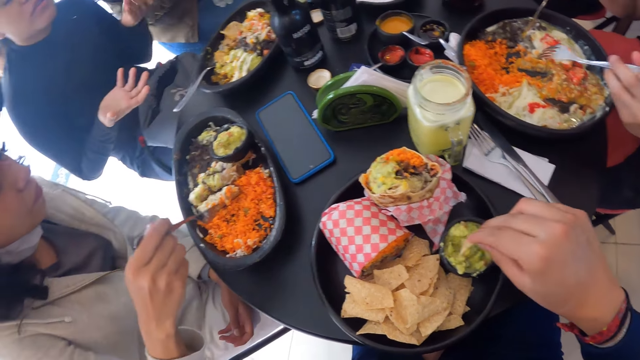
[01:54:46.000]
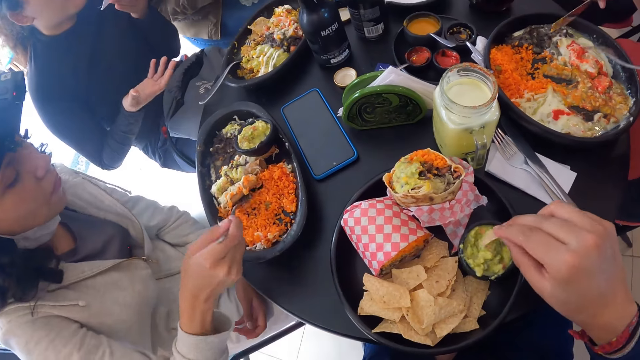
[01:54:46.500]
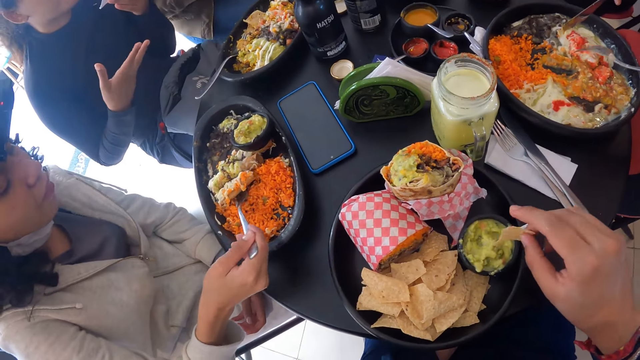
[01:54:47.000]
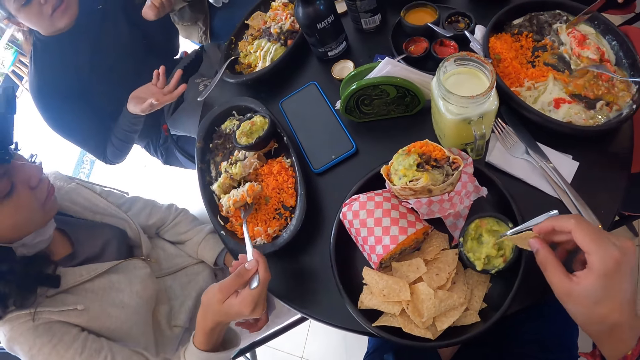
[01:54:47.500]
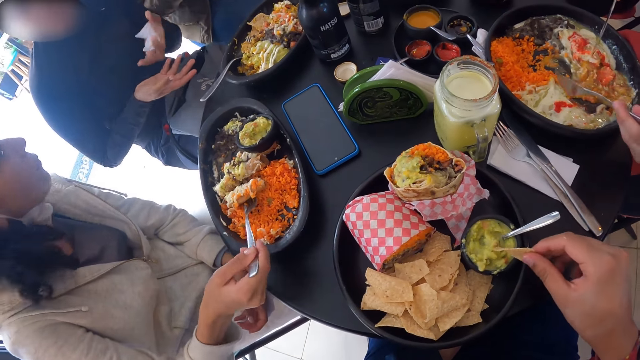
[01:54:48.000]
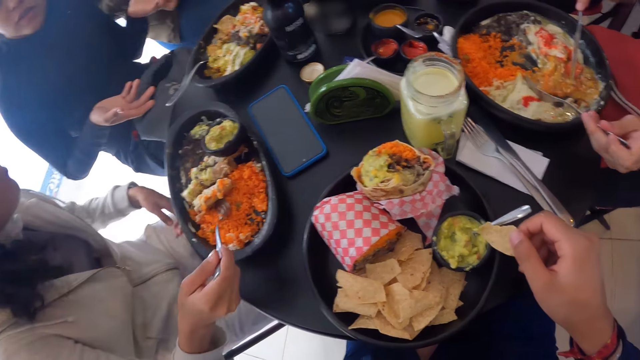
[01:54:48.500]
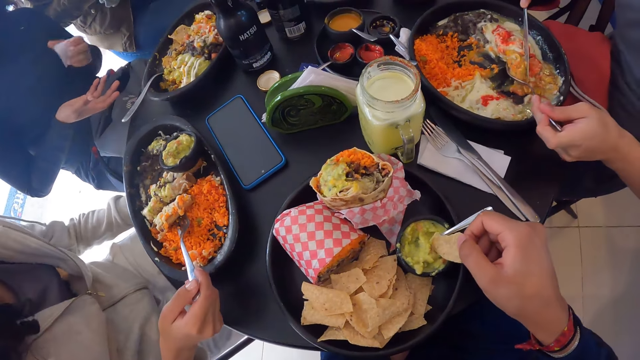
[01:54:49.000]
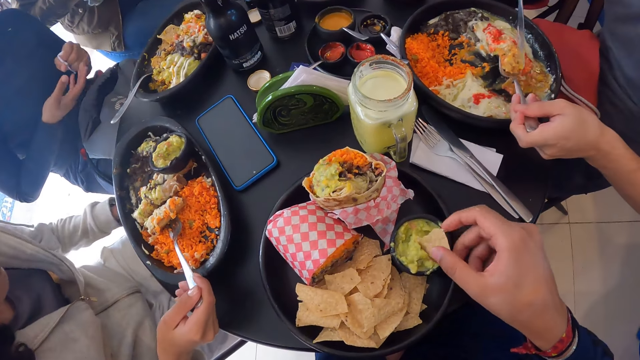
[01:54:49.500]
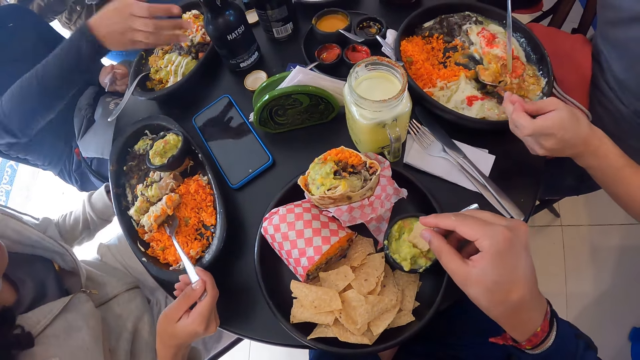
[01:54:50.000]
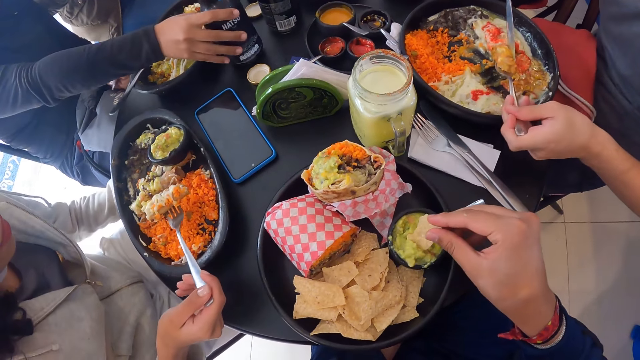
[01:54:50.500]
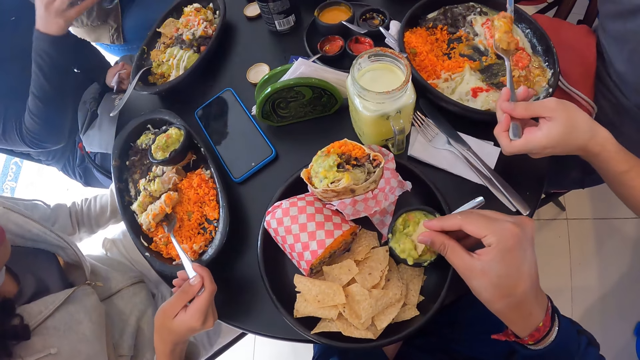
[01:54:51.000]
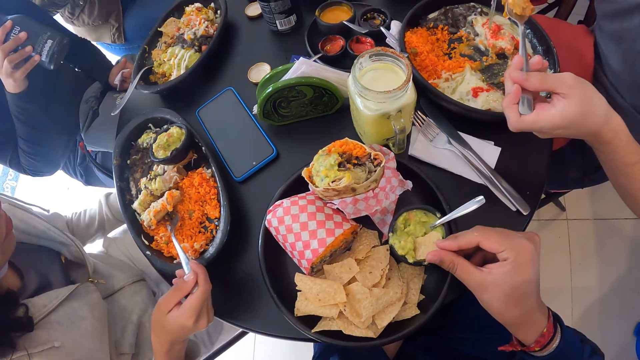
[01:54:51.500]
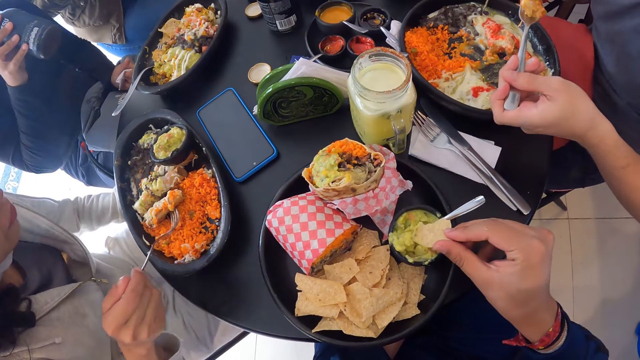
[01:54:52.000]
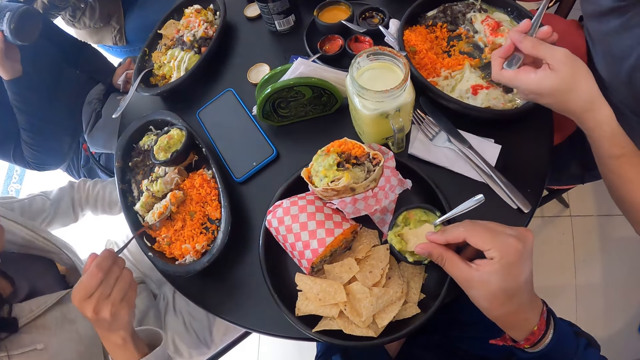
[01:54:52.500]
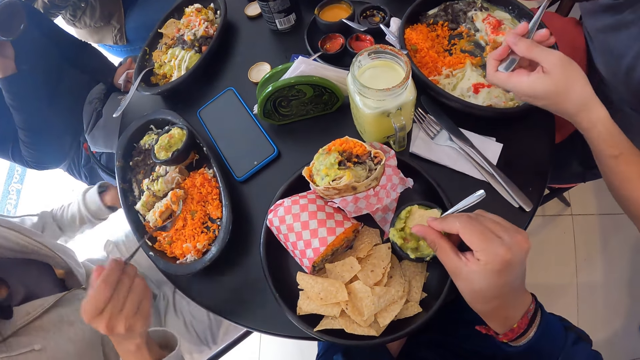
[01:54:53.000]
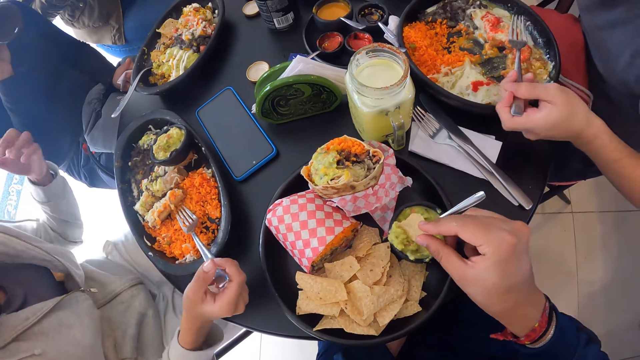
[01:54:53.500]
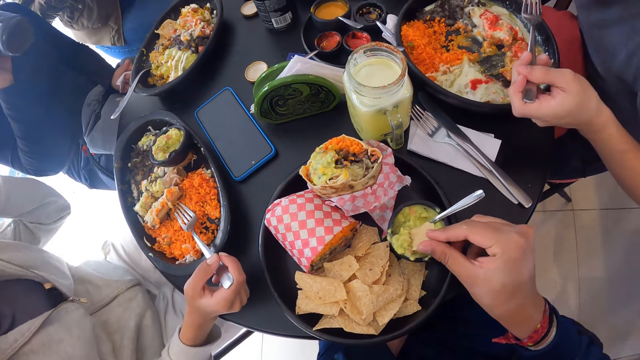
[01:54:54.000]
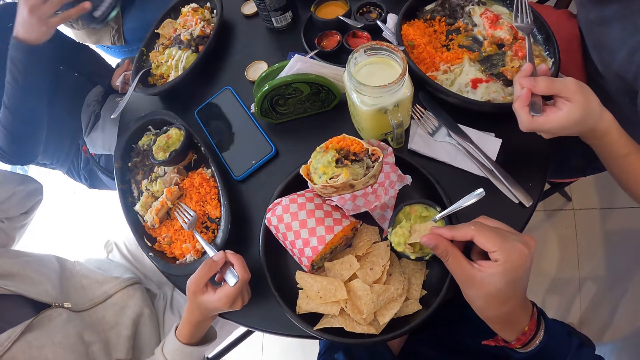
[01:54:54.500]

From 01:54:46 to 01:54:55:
The camera wearer dips chapati in guacamole.

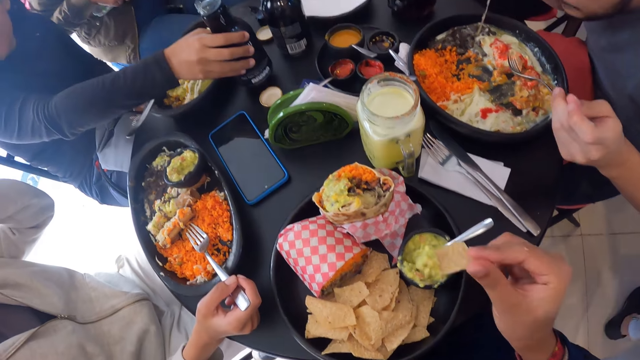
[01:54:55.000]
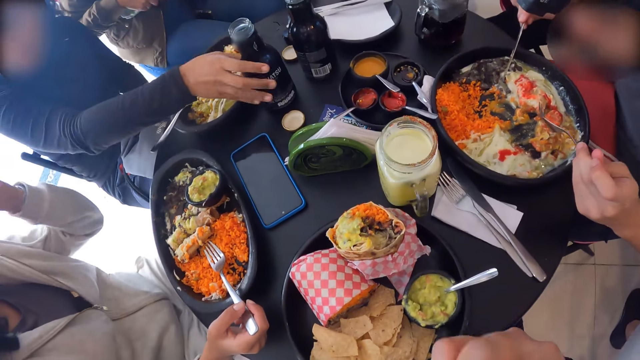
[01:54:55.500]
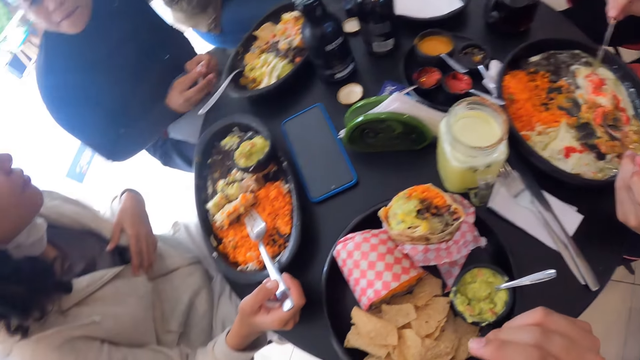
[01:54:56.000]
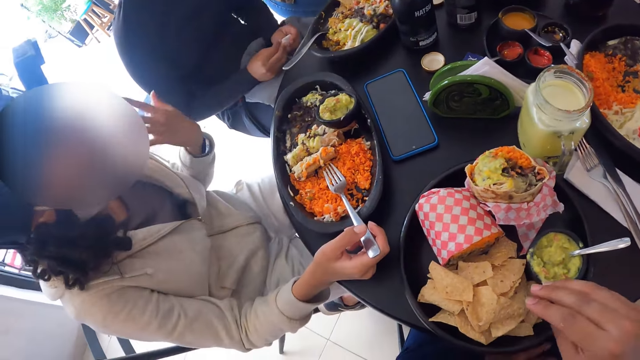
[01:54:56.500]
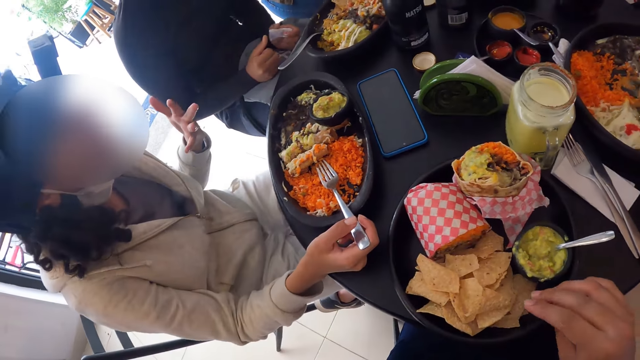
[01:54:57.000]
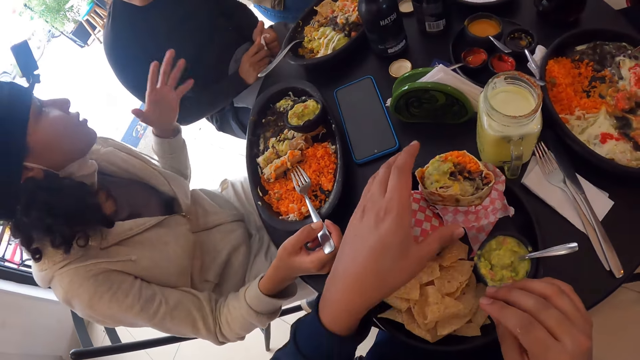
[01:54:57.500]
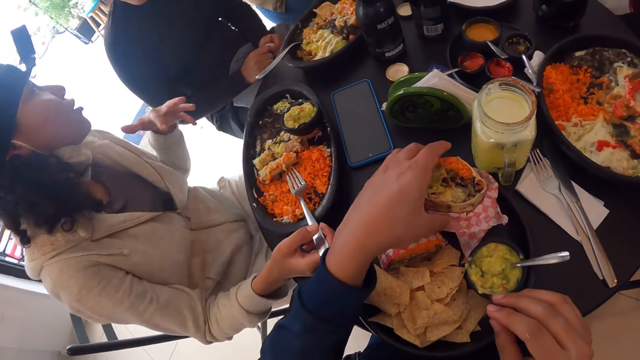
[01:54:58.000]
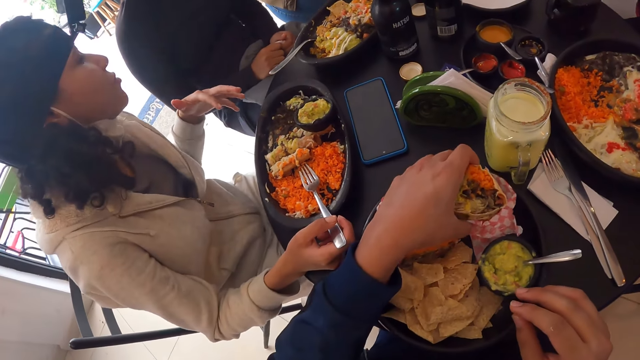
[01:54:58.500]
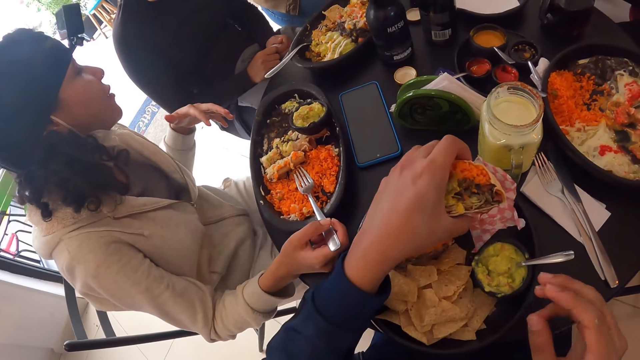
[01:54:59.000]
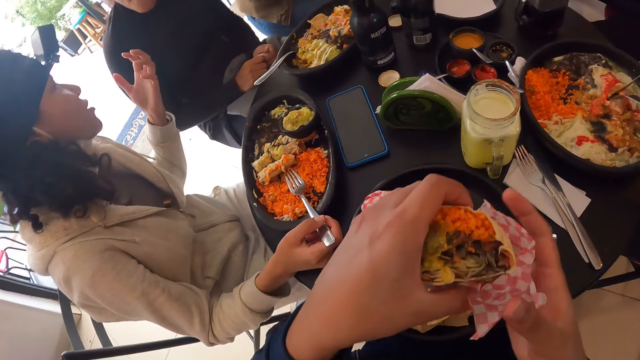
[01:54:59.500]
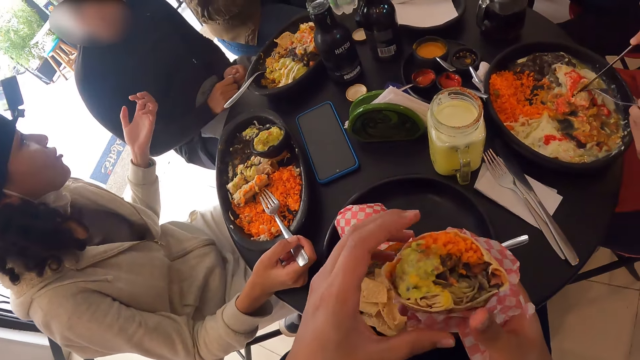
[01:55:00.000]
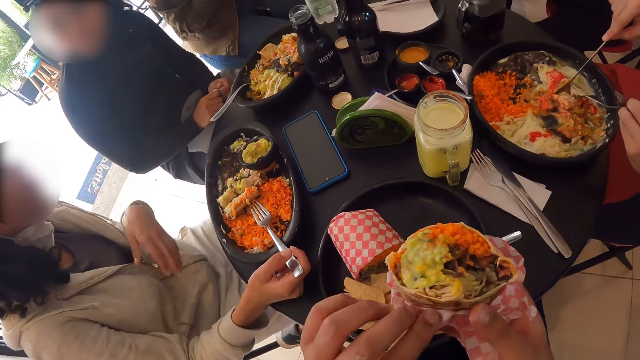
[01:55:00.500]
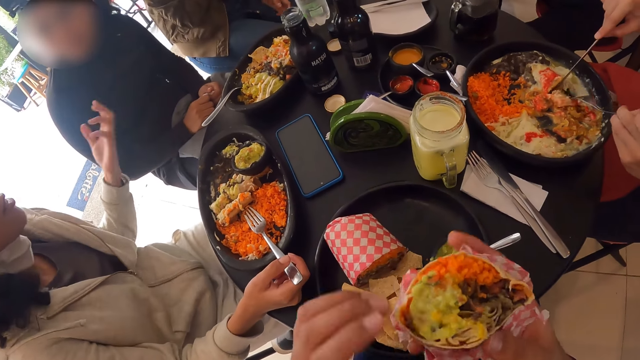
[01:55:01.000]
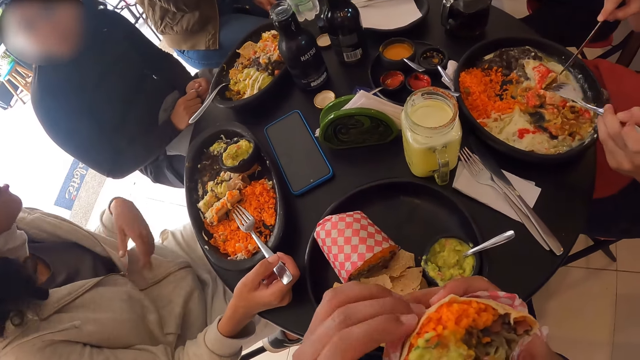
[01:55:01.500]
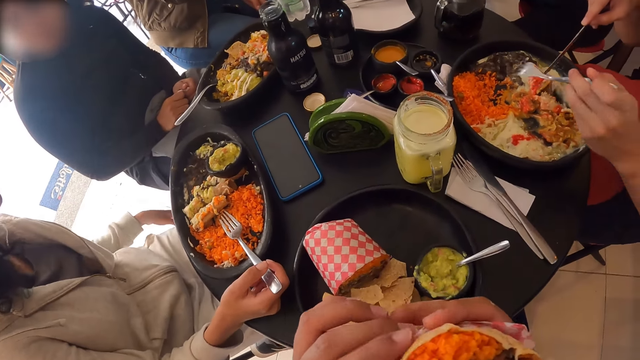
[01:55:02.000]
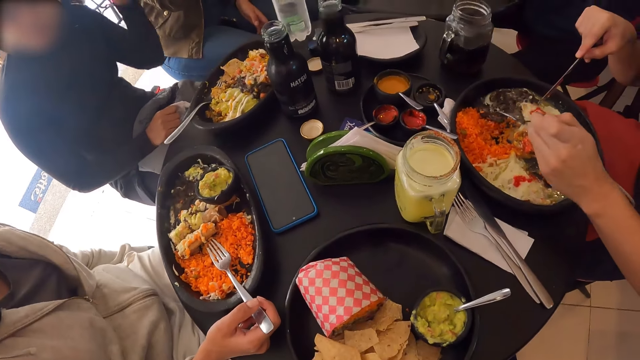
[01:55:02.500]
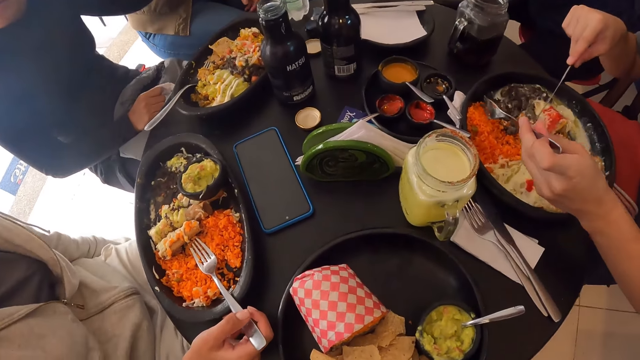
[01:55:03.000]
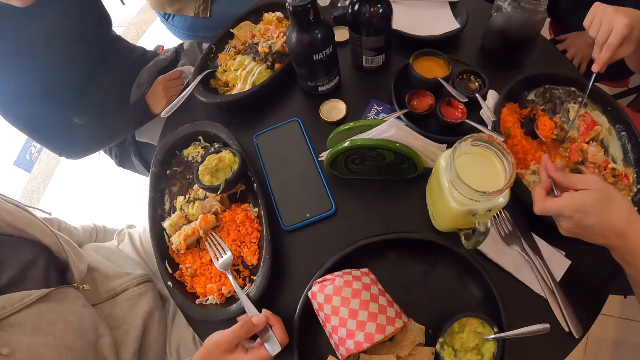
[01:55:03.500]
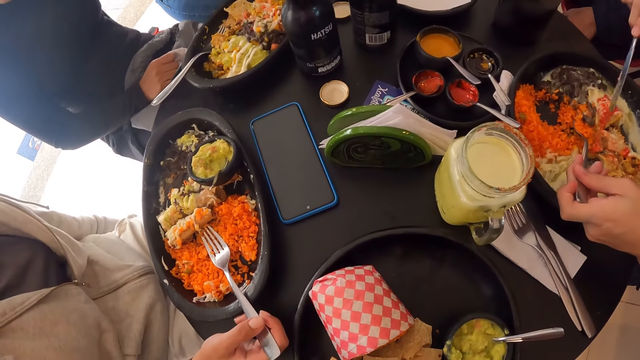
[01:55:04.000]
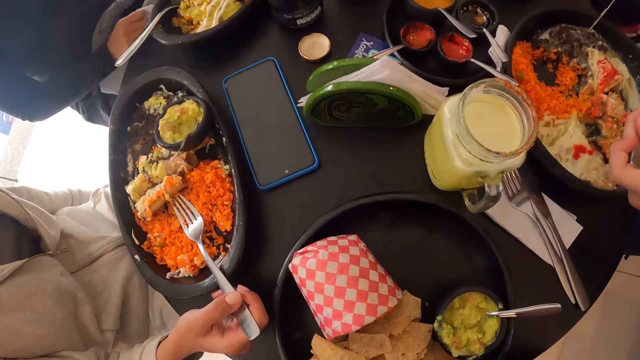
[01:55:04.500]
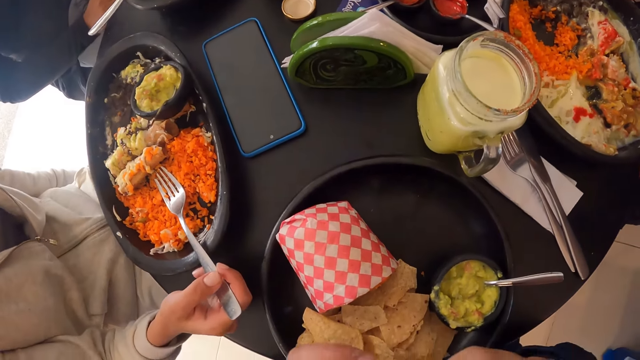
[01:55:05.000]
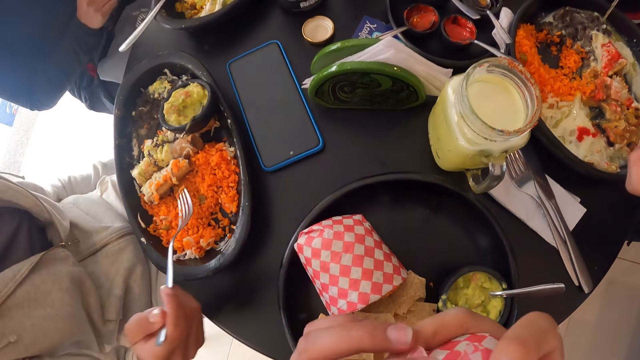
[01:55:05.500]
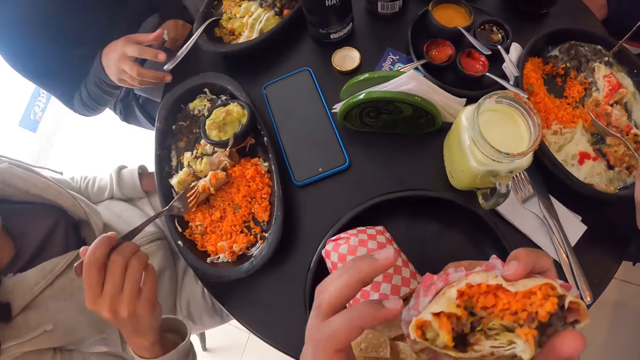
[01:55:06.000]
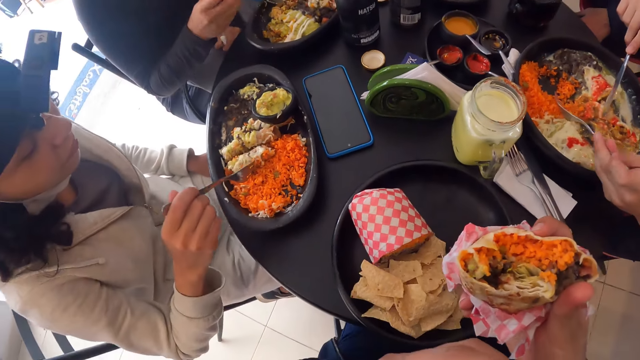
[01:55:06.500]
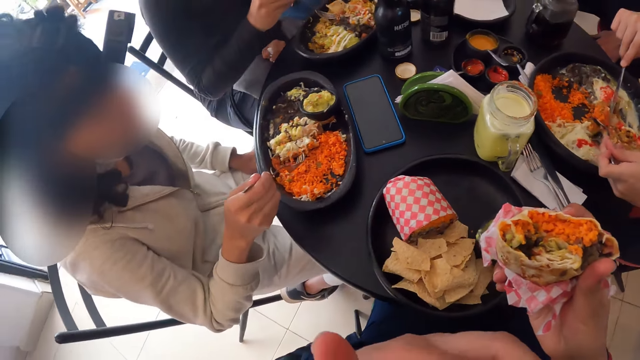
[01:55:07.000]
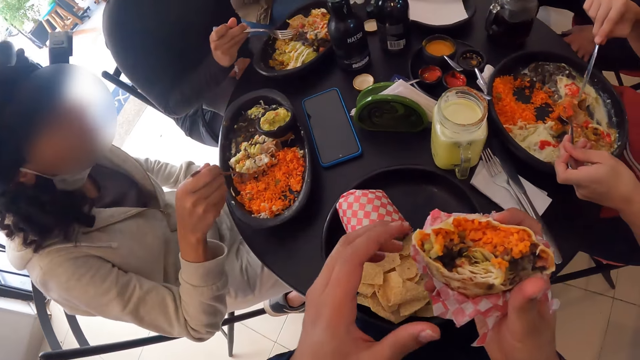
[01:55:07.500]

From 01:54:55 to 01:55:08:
The camera wearer eats the chapati. He picks the wrap salad from the table with his left hand. He holds the wrap salad with both hands. He eats the wrap salad with both hands.
